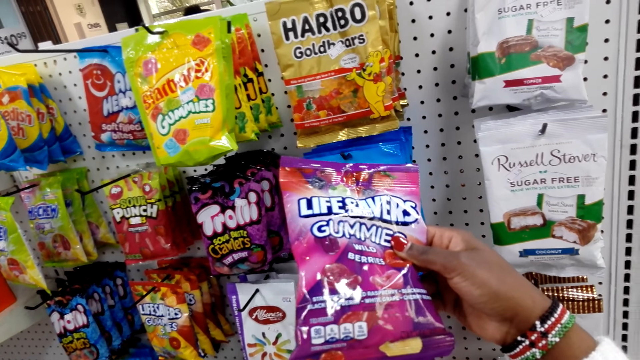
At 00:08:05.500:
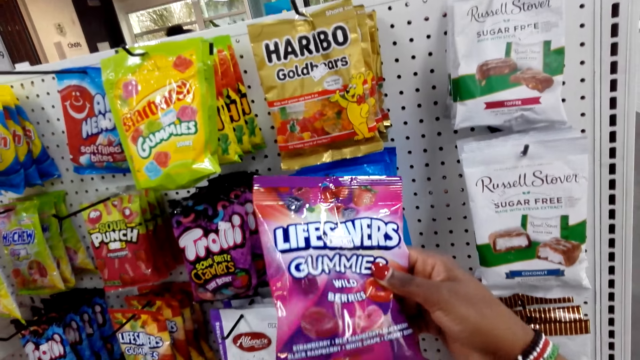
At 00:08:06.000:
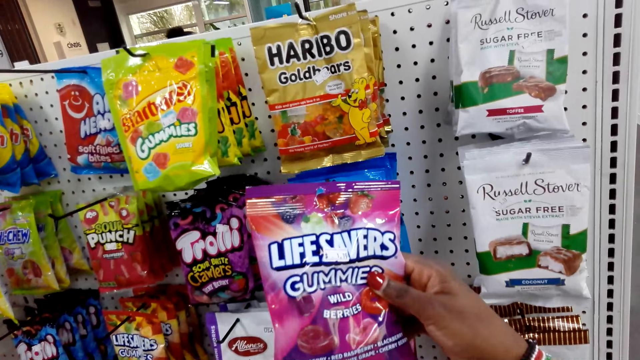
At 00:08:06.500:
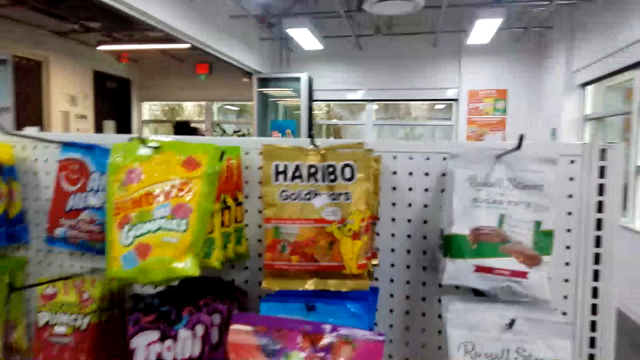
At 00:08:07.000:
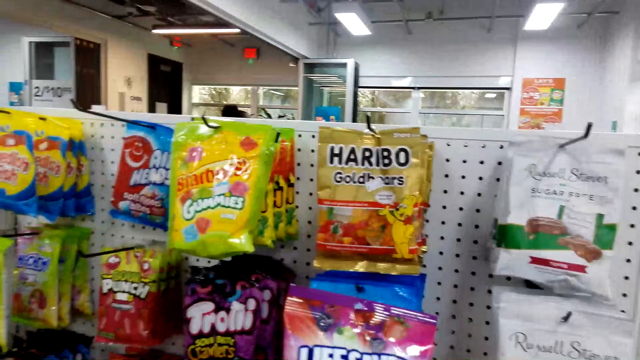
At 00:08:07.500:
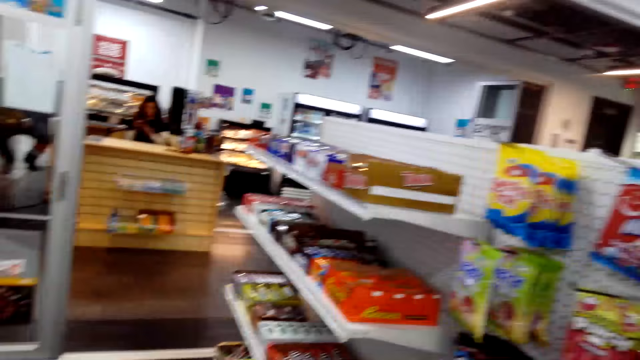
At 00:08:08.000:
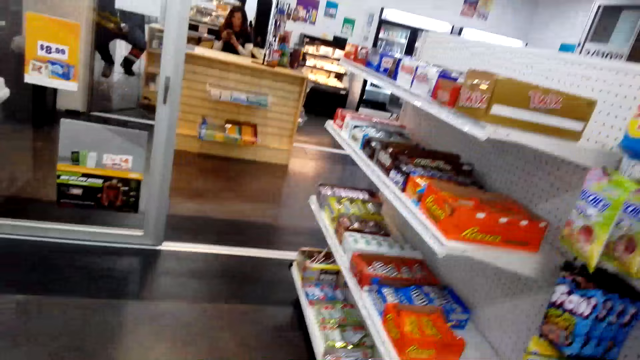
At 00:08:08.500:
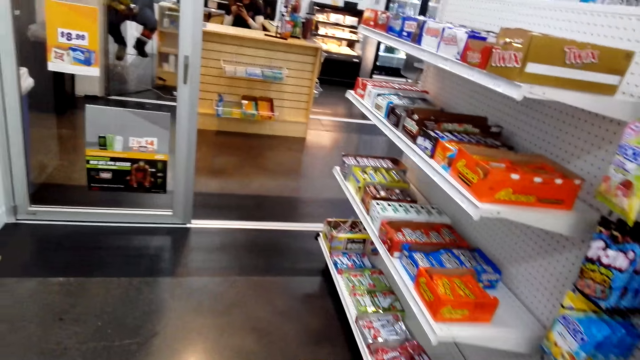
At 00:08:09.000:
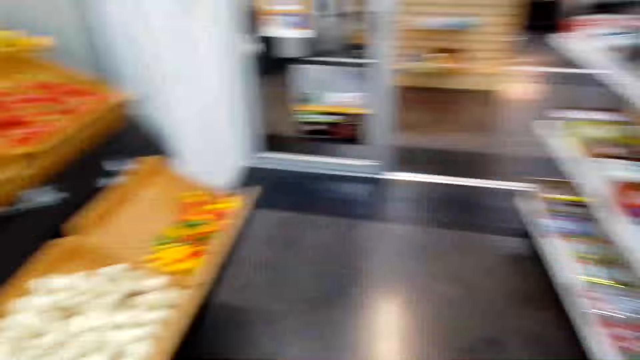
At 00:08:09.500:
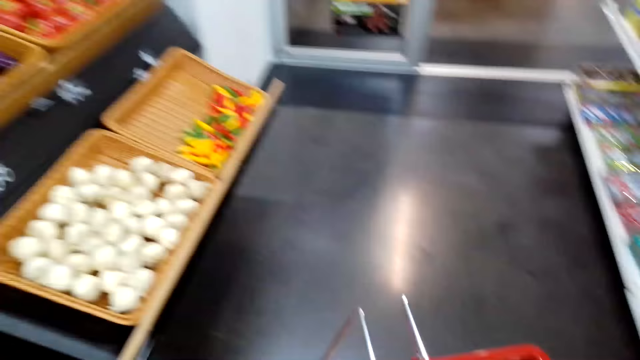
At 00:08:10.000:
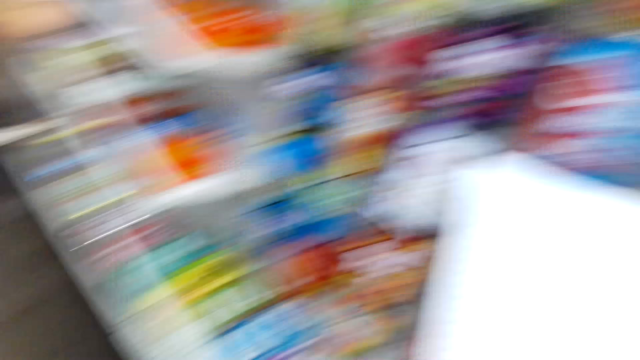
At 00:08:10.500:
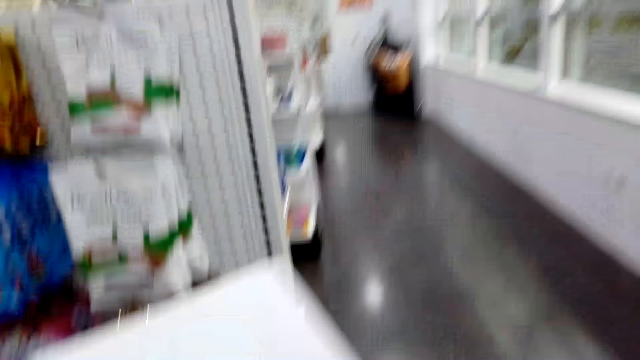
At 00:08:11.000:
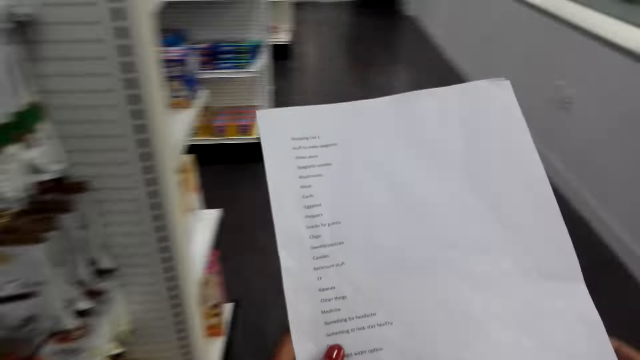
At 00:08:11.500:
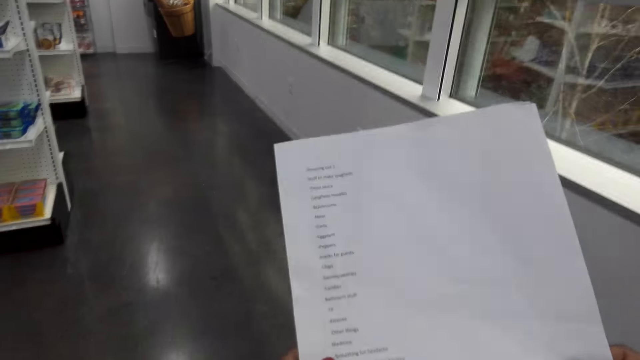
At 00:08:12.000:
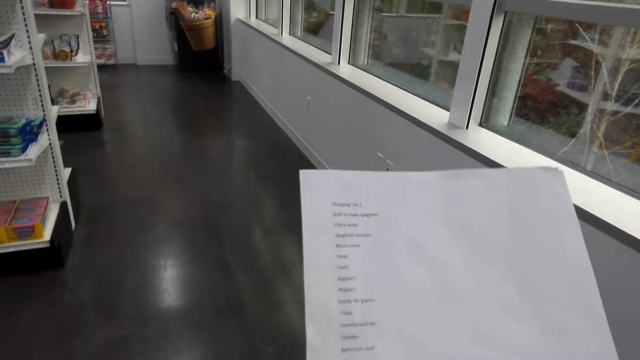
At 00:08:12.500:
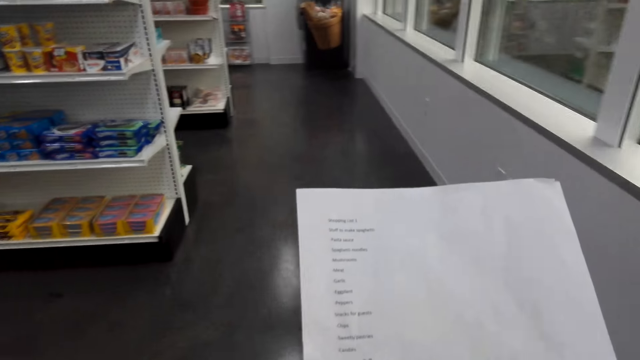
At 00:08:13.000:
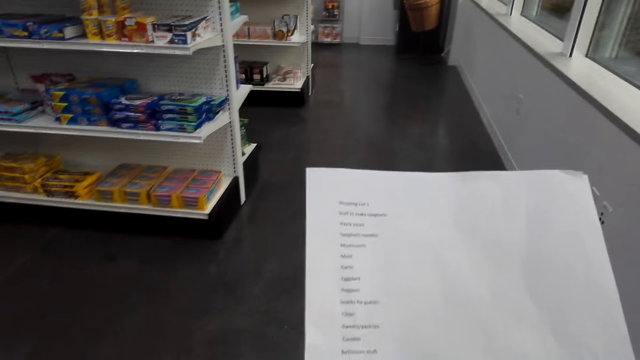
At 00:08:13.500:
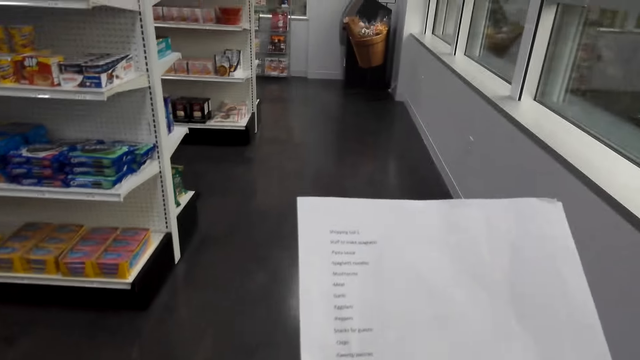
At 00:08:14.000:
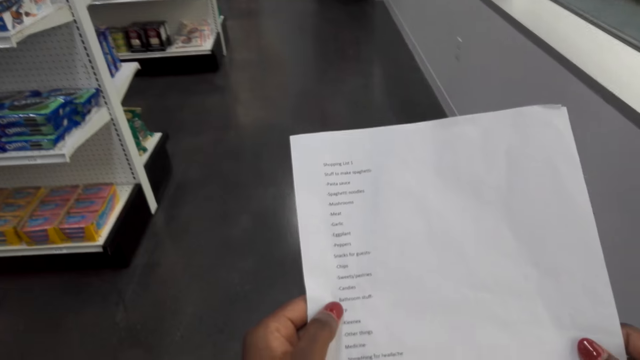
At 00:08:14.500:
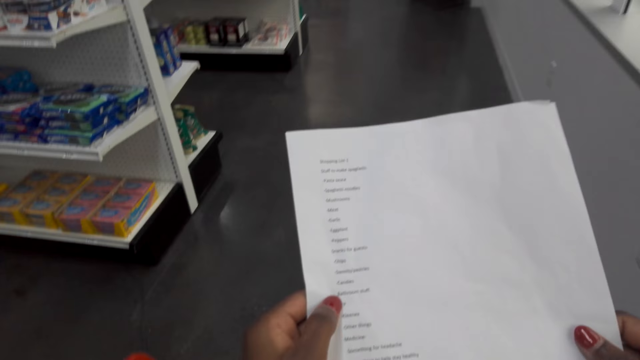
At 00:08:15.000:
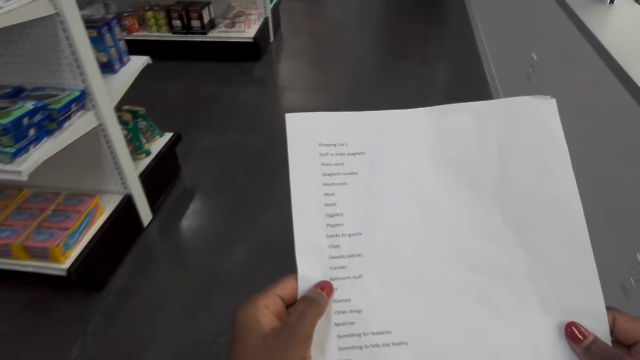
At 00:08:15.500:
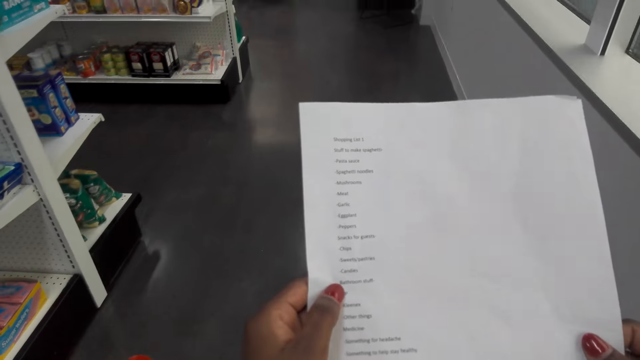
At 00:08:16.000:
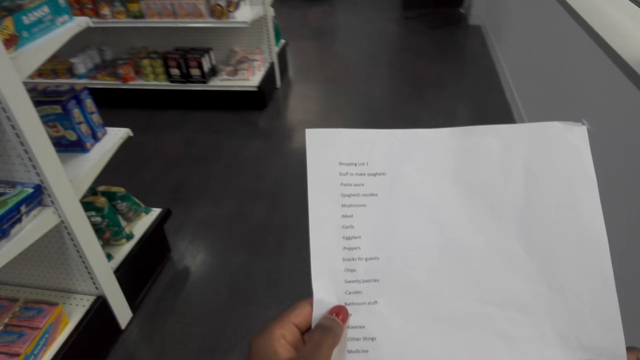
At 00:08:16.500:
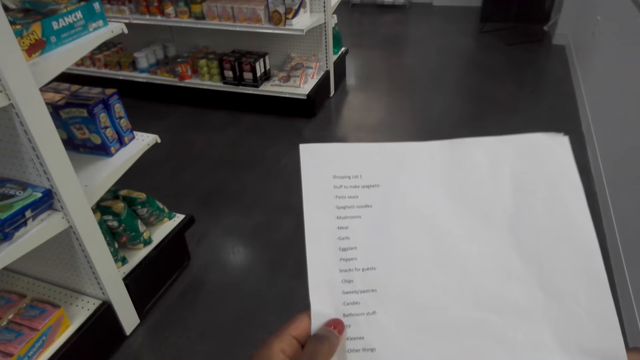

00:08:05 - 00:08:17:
The camera wearer moves around. They look around the supermarket. They look at the shopping list. They walk around the supermarket.

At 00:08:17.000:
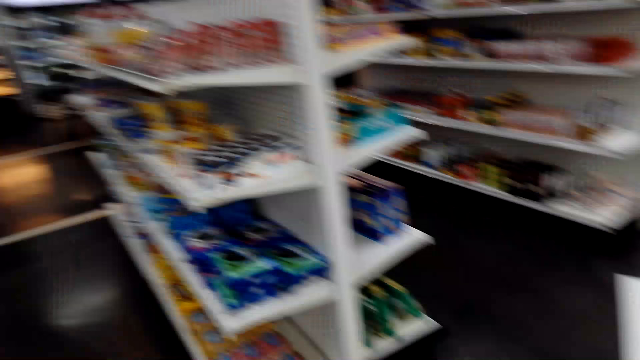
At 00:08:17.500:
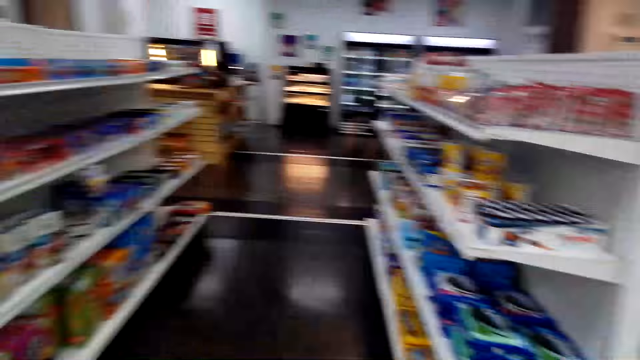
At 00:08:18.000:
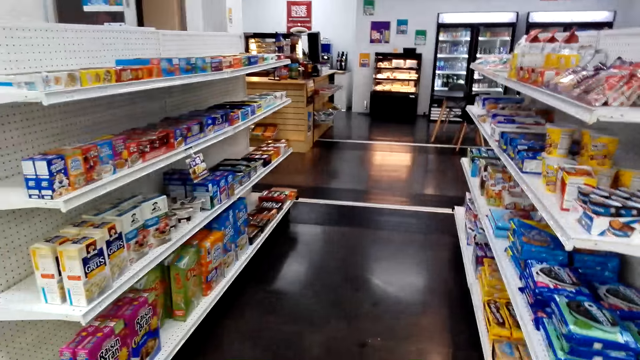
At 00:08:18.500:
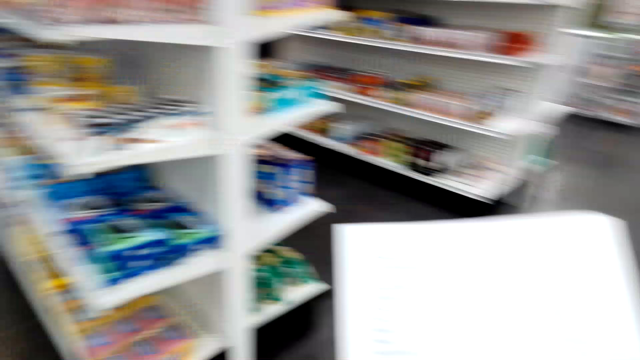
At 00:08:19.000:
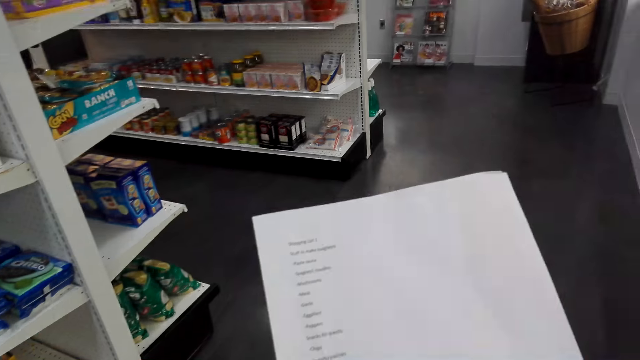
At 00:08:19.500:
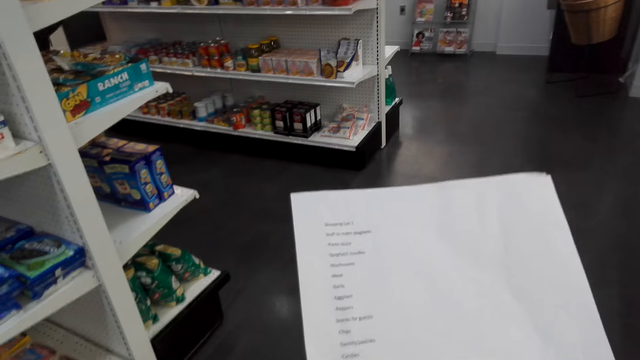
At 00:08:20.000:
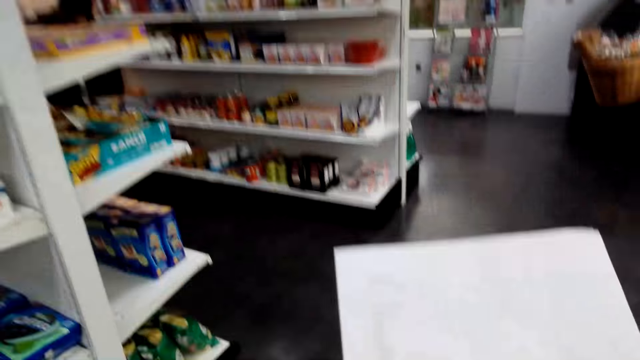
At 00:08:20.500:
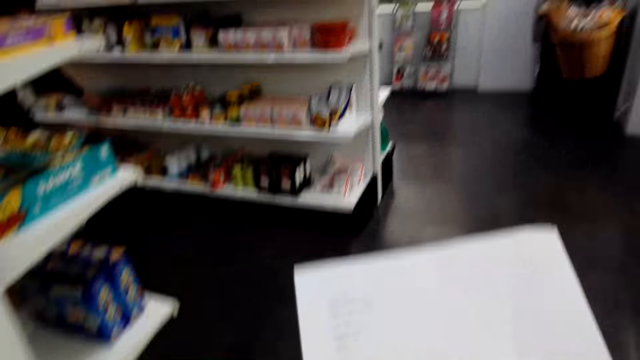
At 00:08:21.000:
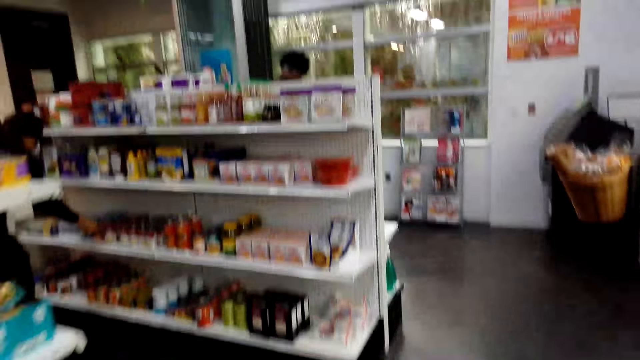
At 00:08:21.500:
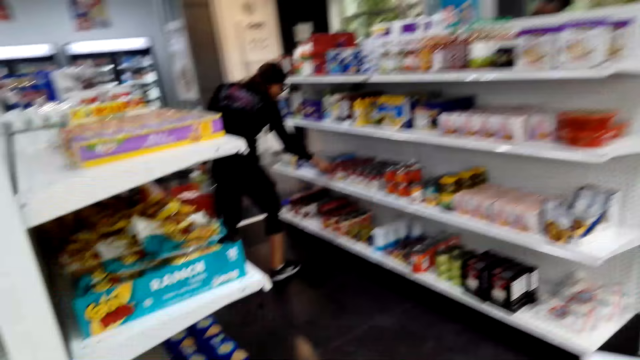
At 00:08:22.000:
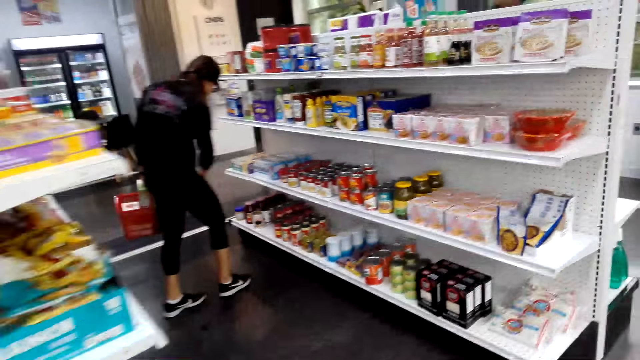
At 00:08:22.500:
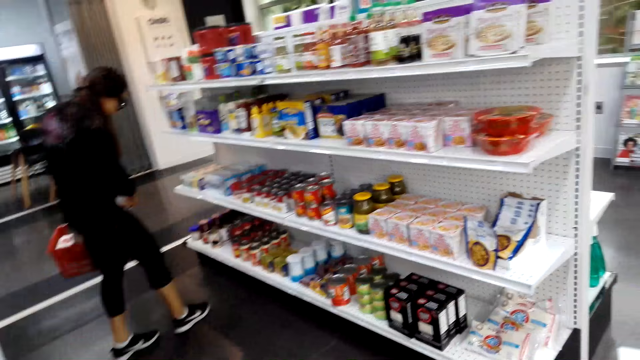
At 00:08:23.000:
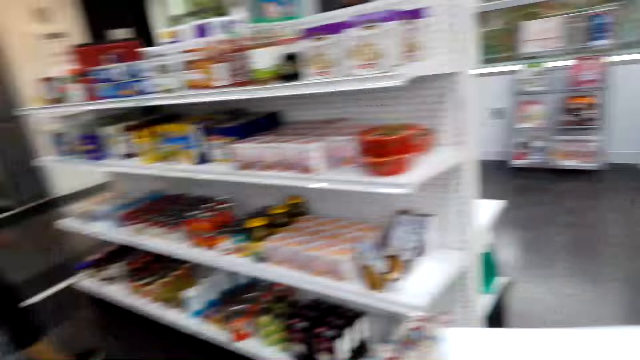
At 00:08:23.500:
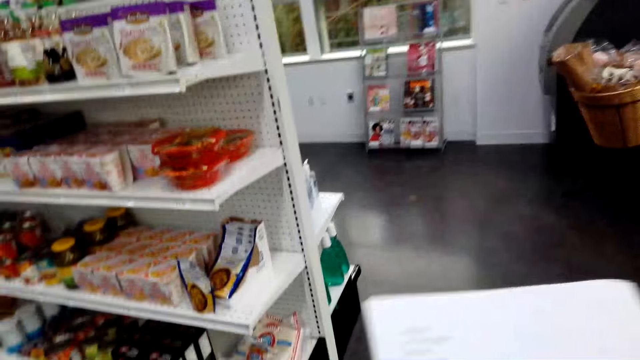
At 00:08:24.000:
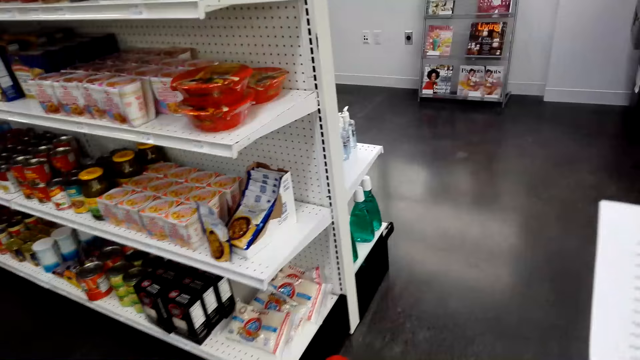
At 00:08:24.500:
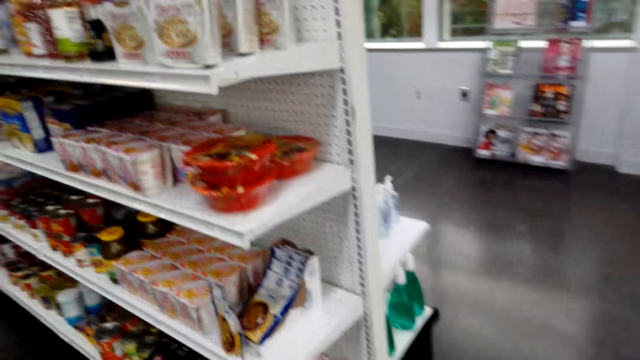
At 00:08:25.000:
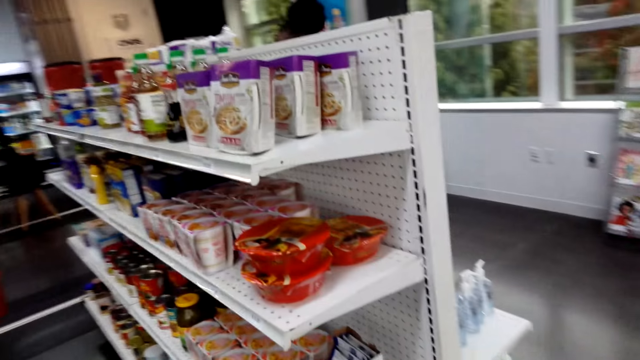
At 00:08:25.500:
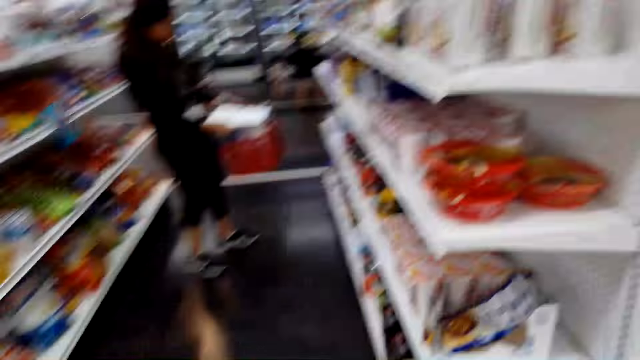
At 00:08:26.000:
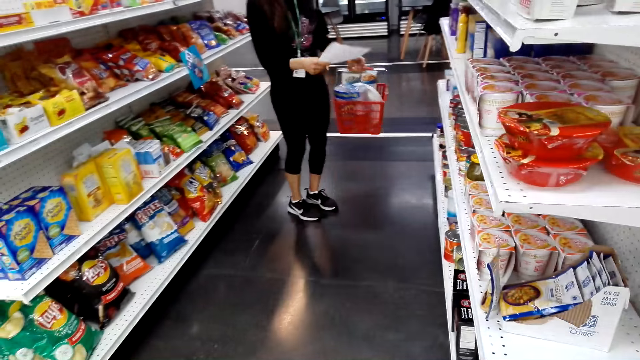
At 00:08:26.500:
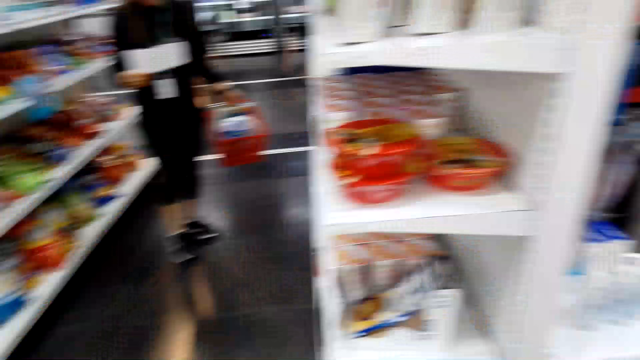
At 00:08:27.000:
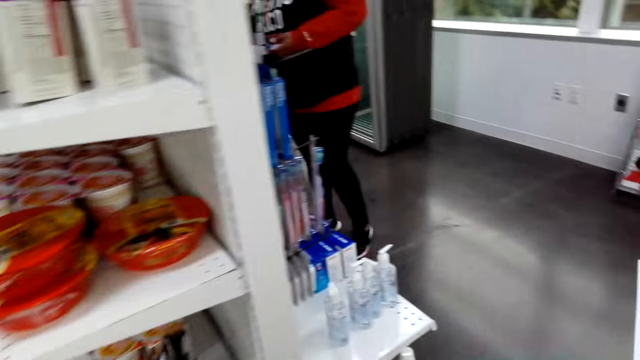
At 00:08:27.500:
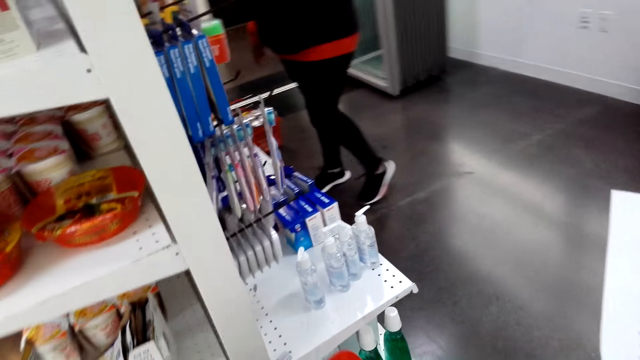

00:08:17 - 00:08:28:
The camera wearer looks at the items on the shelf. They look around. They move around. A lady picks something and looks at a paper.
